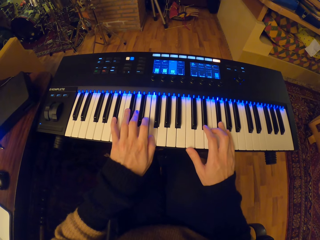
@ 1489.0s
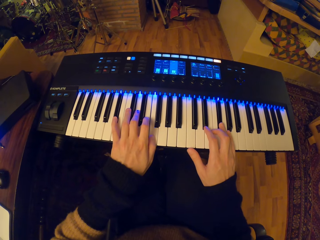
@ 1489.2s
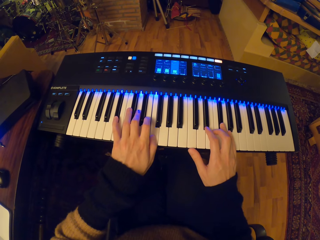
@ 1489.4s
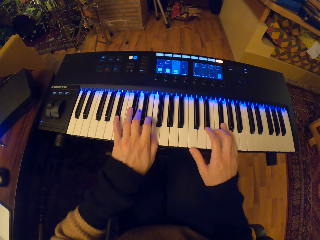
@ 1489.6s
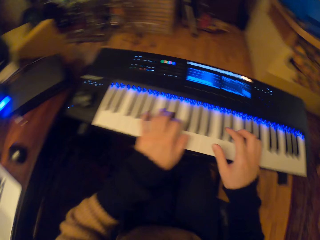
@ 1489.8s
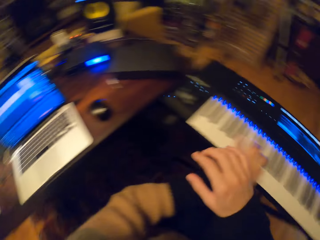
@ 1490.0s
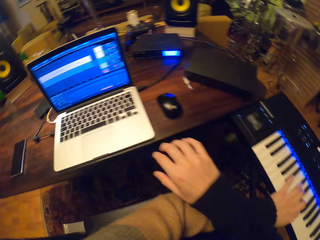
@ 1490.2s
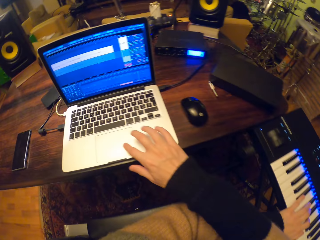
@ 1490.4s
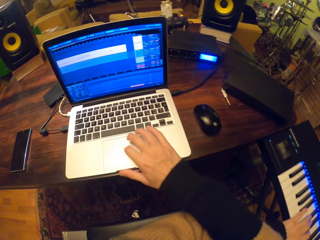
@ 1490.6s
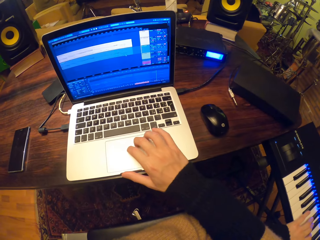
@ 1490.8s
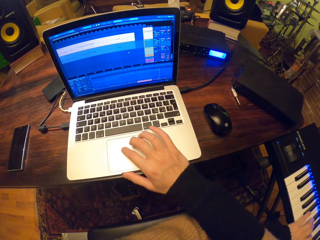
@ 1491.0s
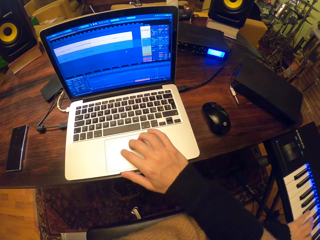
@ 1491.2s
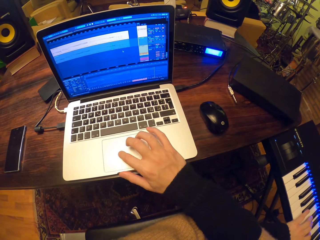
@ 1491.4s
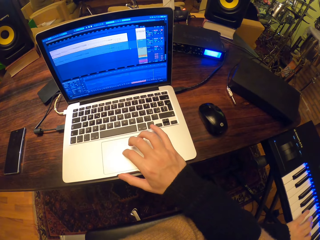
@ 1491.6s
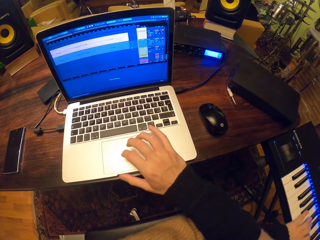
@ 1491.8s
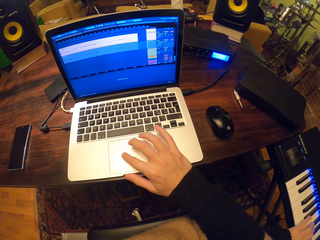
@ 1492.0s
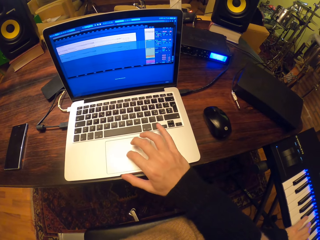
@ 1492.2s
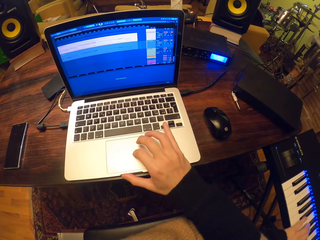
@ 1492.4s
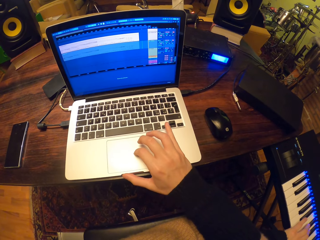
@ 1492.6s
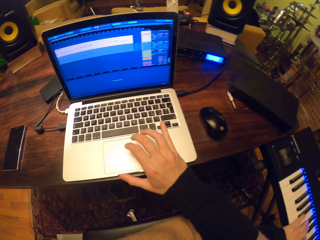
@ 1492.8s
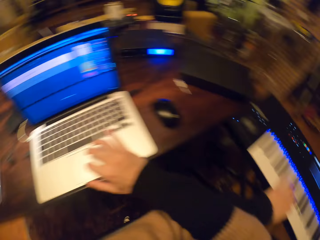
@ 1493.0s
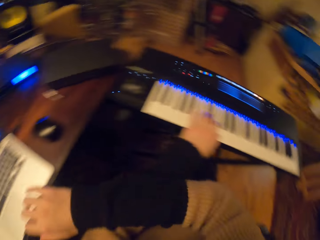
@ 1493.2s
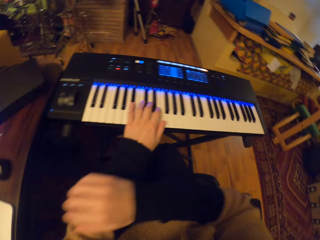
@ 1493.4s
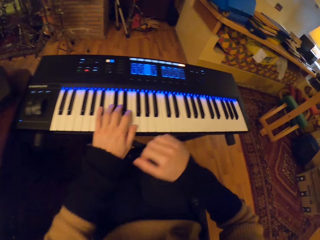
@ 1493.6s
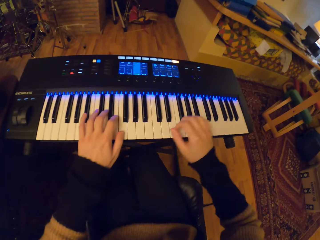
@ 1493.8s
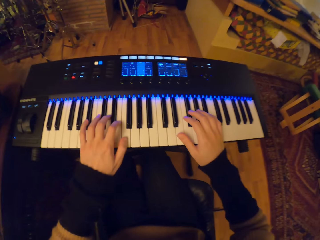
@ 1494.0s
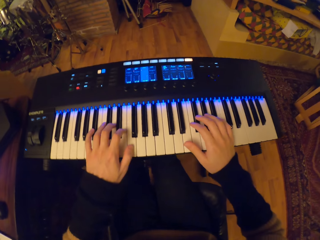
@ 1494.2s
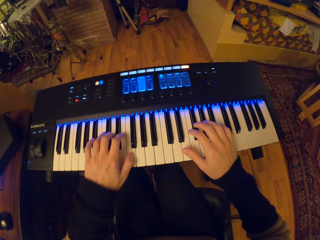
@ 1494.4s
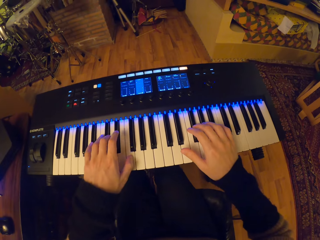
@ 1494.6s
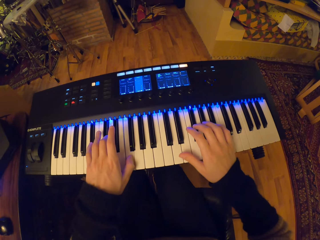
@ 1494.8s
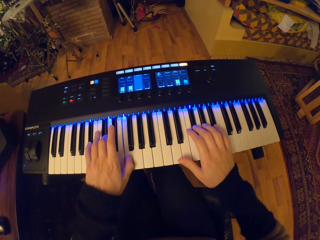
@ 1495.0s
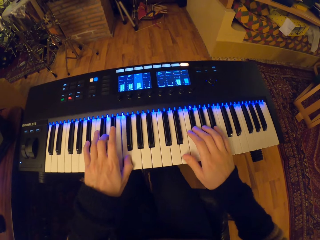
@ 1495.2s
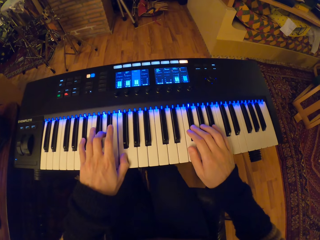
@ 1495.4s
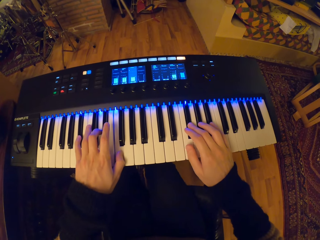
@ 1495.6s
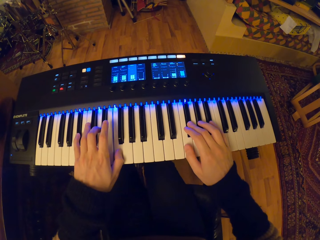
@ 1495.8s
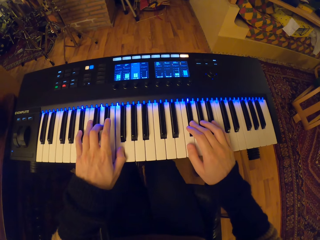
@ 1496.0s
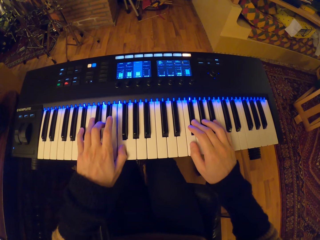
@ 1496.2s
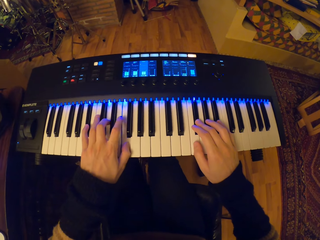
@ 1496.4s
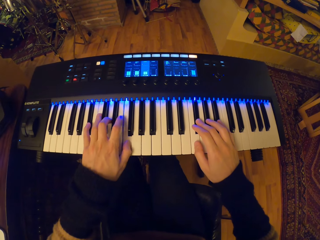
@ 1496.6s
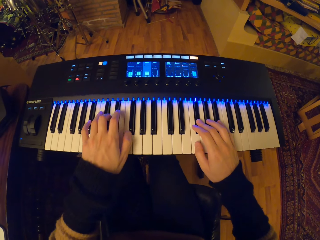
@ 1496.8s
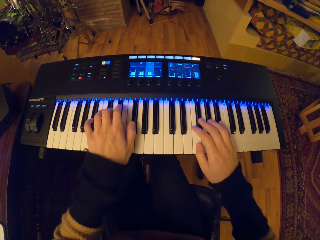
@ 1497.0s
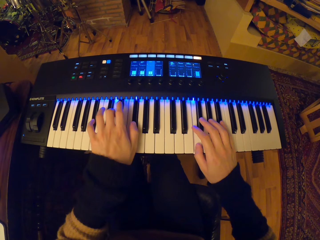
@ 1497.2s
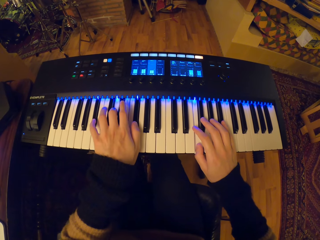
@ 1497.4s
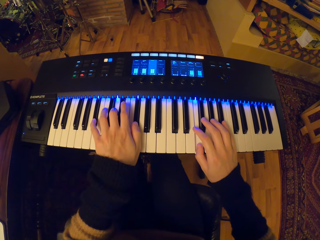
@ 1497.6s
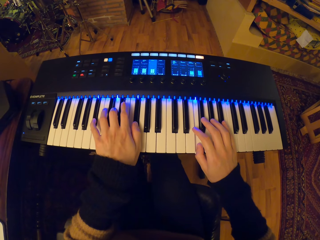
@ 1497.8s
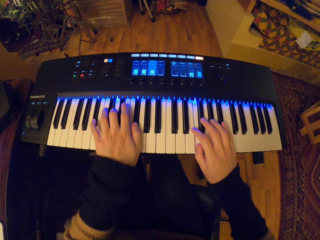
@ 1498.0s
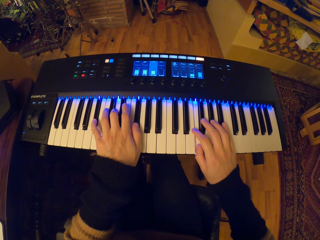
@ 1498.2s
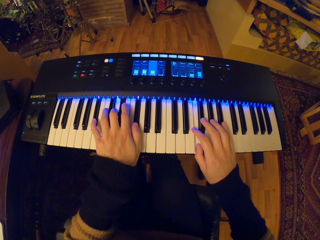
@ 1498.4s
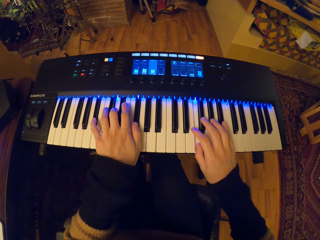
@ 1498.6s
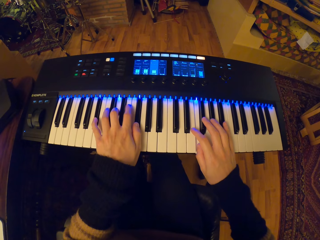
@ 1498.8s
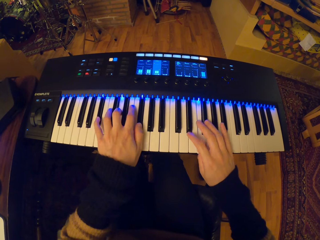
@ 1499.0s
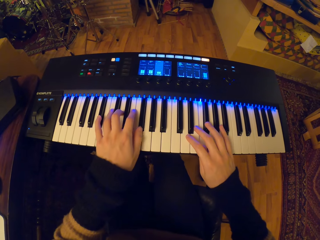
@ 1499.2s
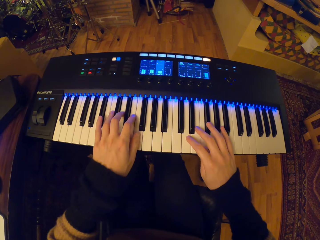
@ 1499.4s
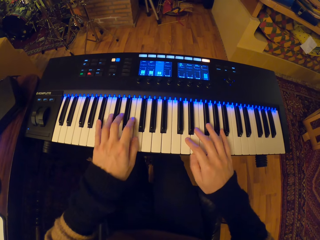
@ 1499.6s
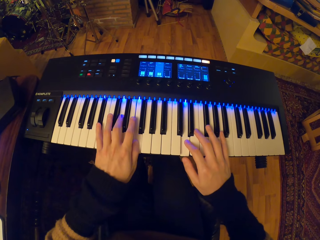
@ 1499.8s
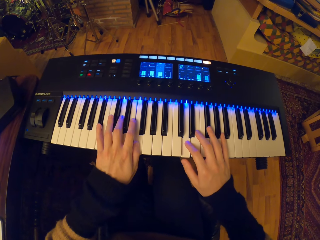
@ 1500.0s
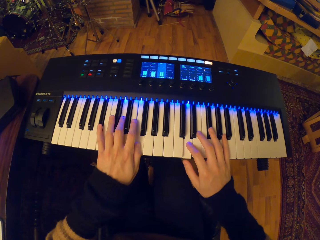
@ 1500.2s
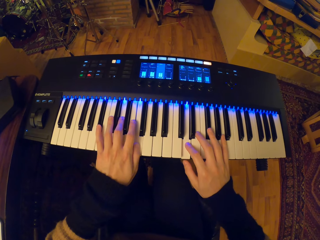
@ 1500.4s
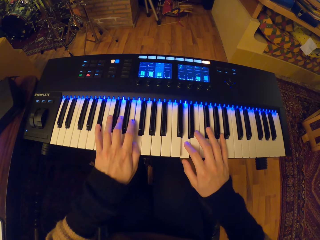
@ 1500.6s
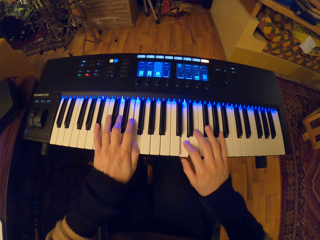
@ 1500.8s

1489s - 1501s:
The camera wearer operates a laptop on a table with his right hand. He moves the head. He plays the keyboard with both hands.
